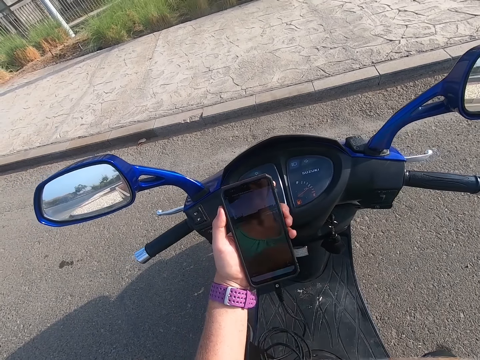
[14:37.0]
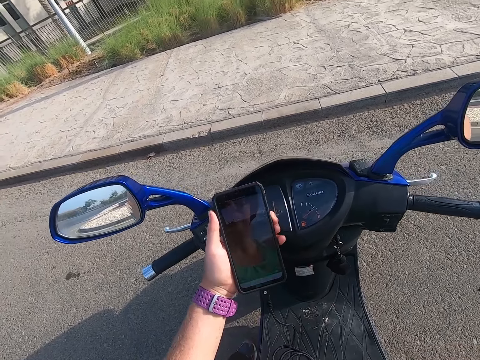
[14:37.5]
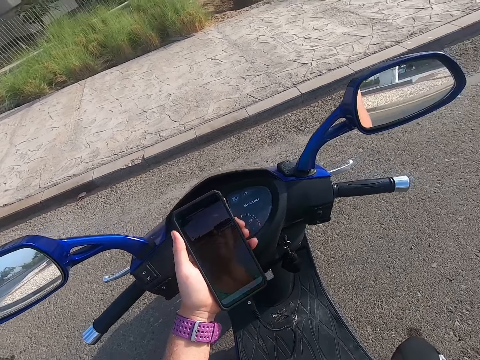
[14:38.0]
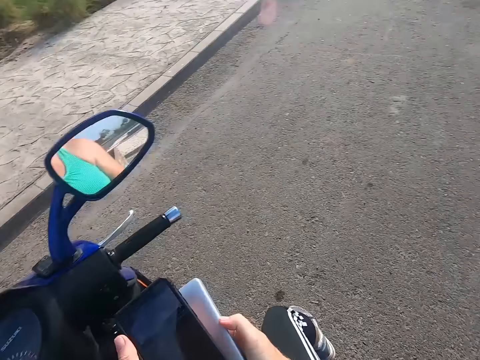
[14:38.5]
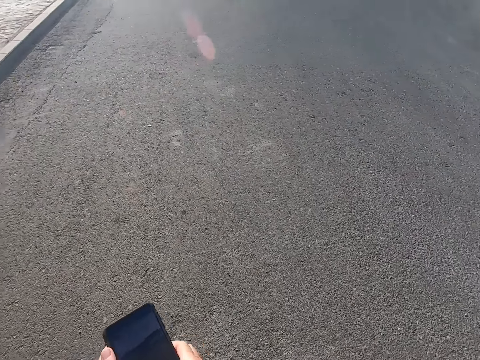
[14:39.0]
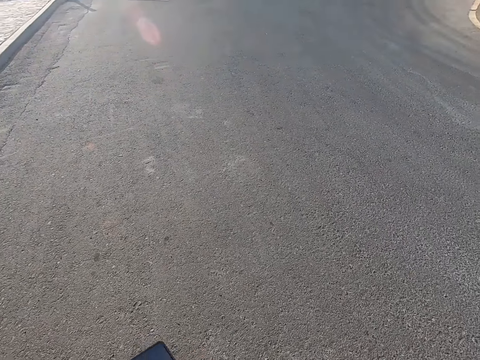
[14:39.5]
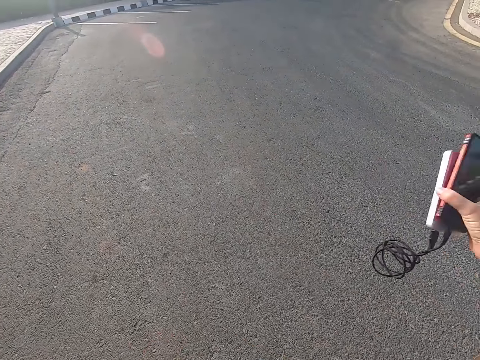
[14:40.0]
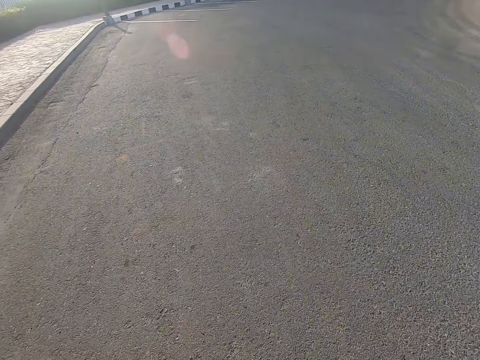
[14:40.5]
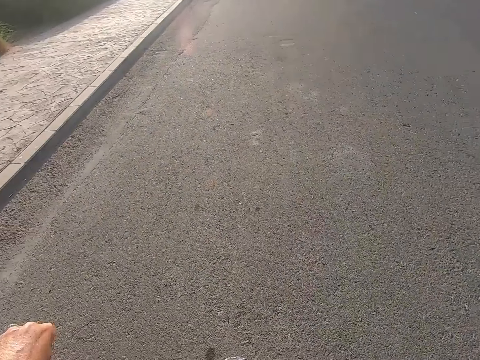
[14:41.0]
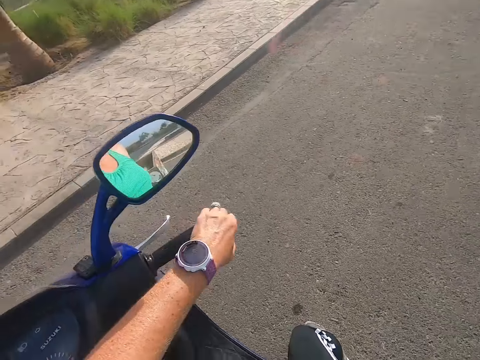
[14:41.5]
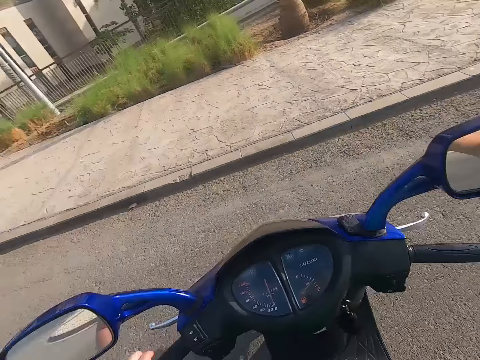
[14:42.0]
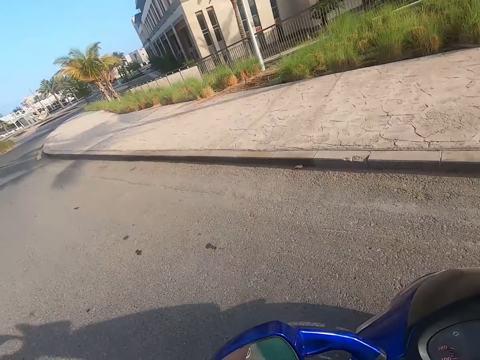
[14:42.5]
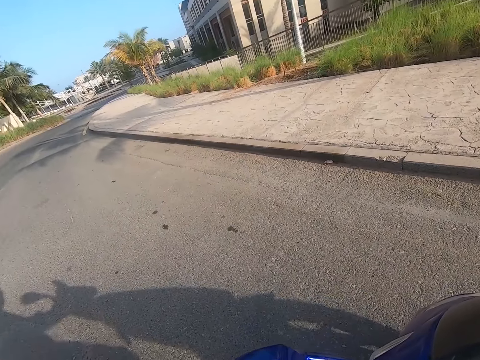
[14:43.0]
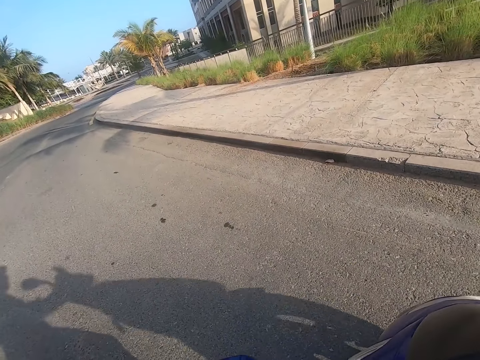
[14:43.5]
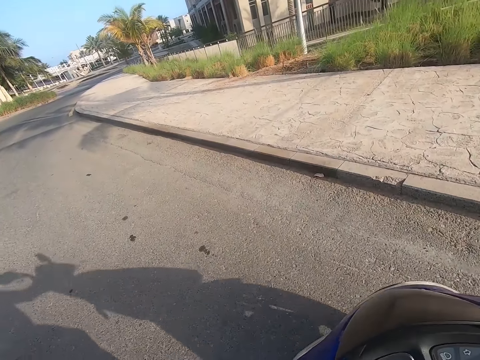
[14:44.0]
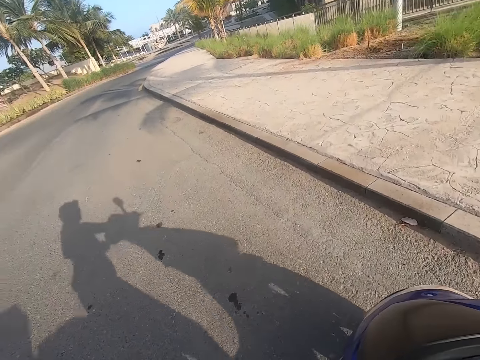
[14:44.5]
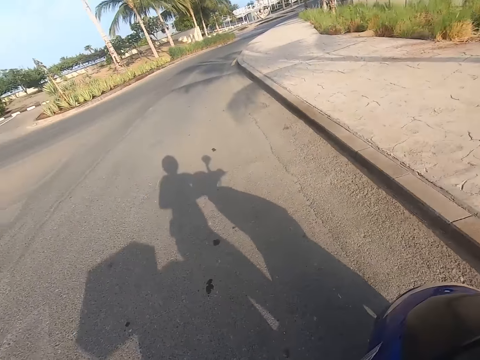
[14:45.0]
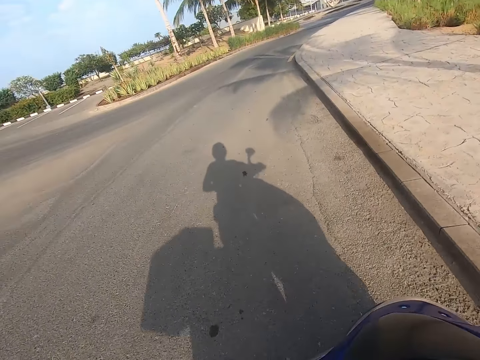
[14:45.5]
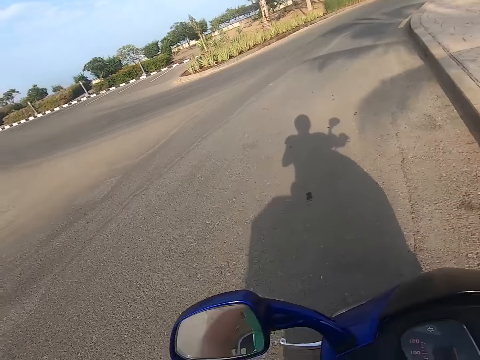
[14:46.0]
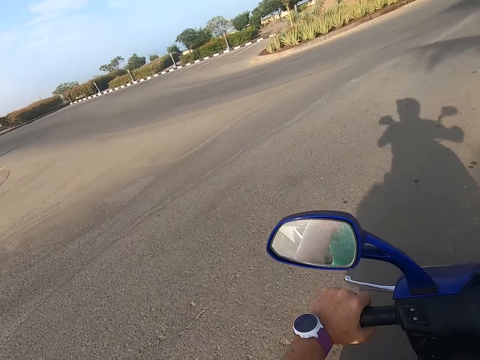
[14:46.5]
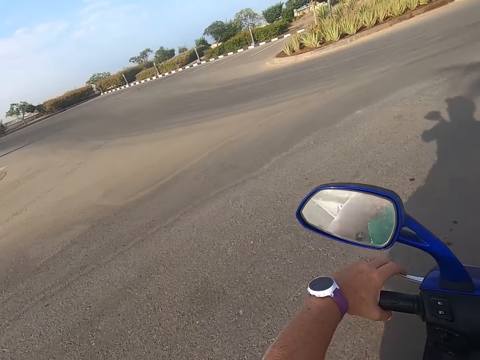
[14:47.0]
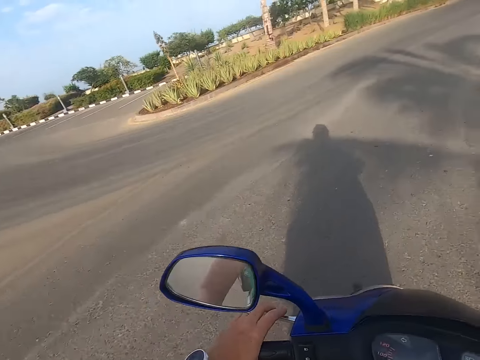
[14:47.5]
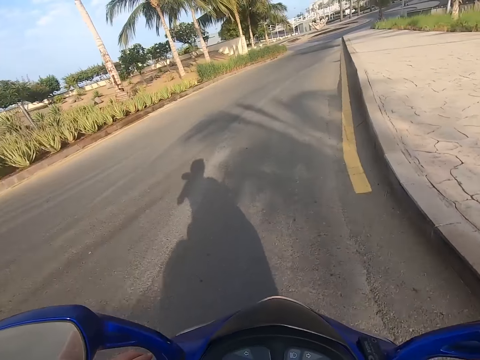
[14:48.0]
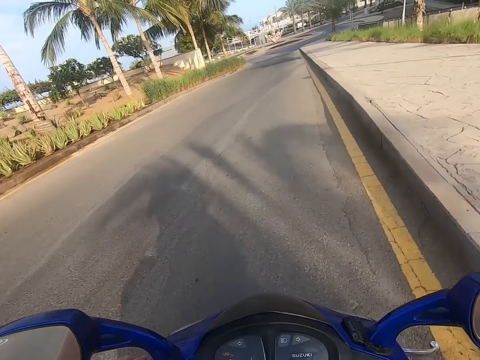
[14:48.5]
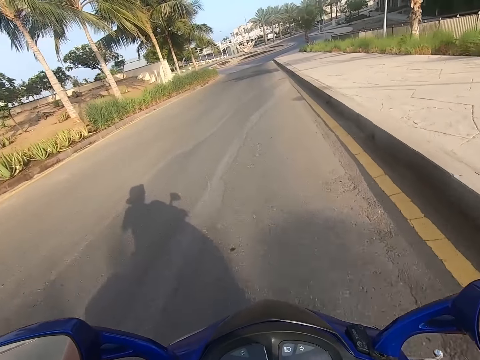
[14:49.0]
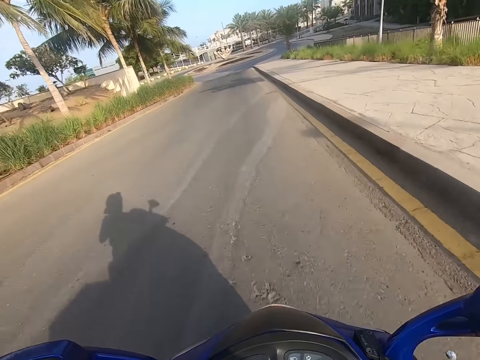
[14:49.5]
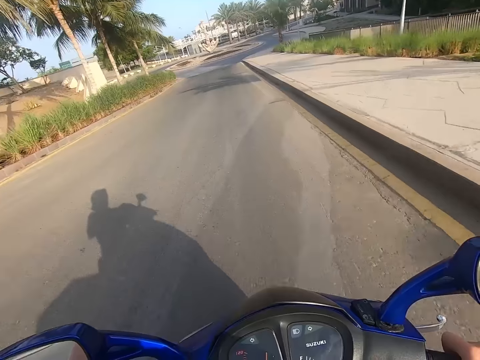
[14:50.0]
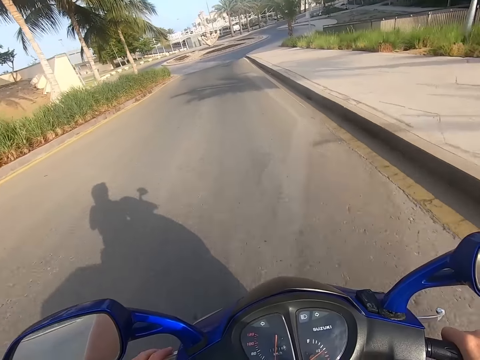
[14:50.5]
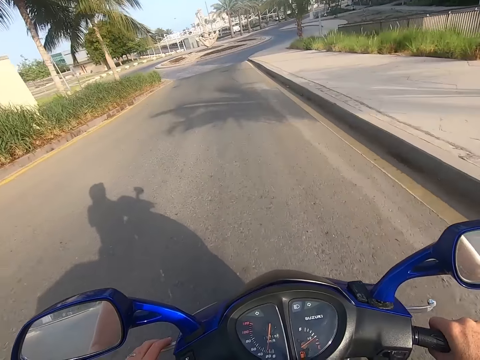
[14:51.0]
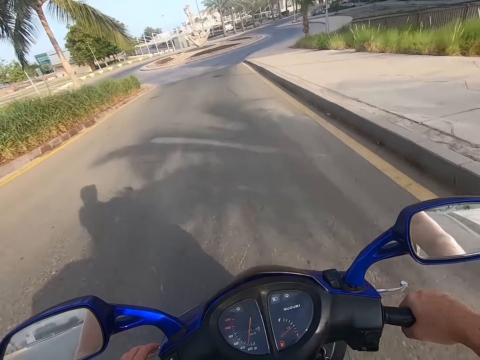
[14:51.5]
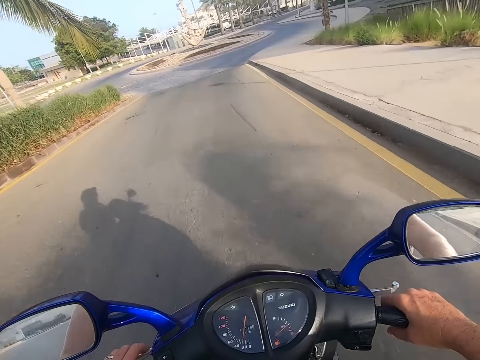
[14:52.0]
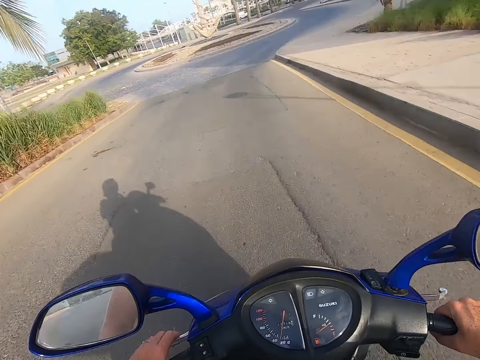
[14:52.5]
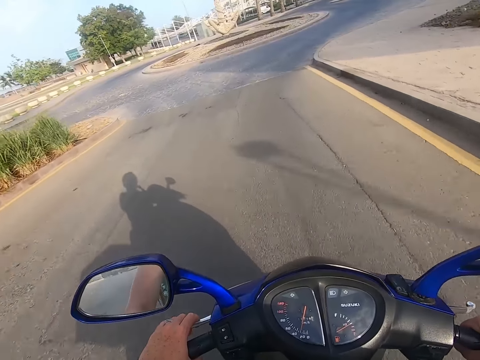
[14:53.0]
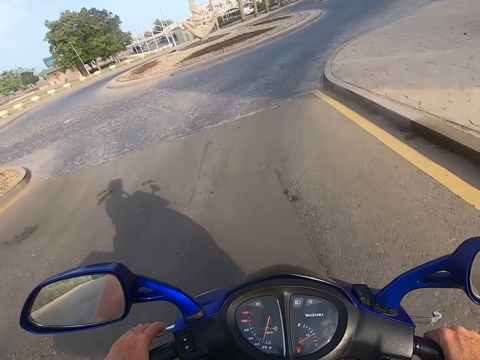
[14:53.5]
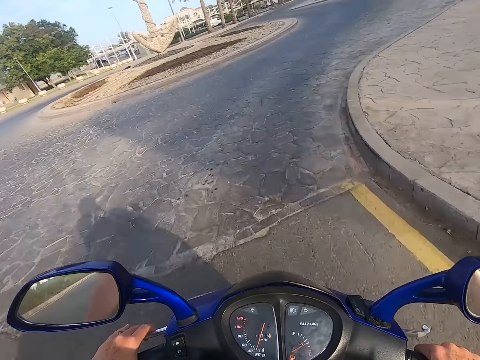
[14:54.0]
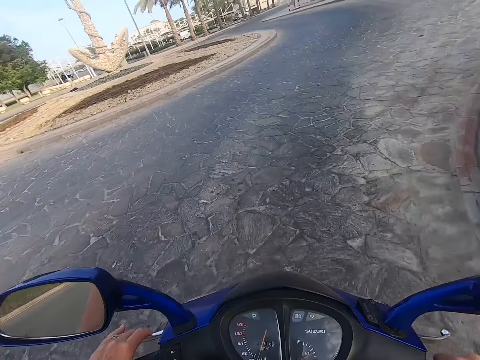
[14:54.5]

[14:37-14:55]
The camera wearer removes the power bank. They take something. They hold the power bank and the phone. They put down the phone. They do something. They start the motorbike. They ride the motorbike on the road.

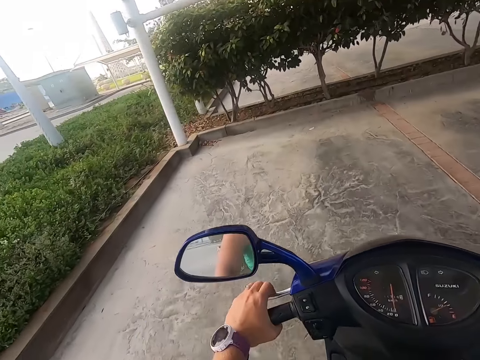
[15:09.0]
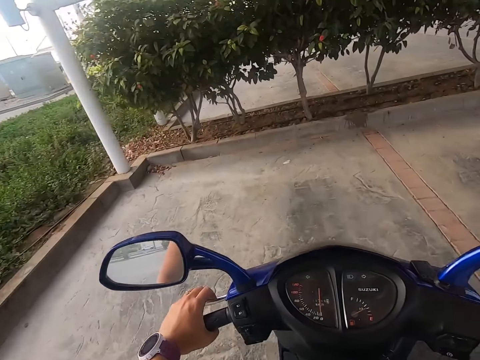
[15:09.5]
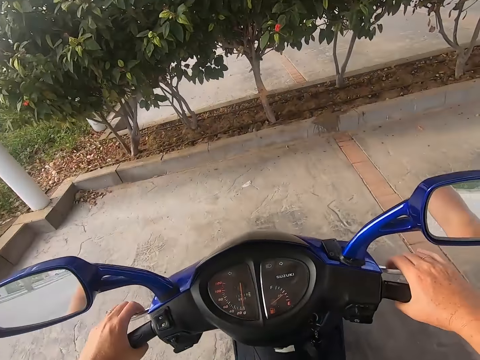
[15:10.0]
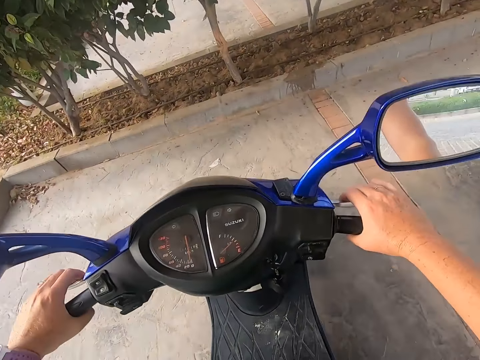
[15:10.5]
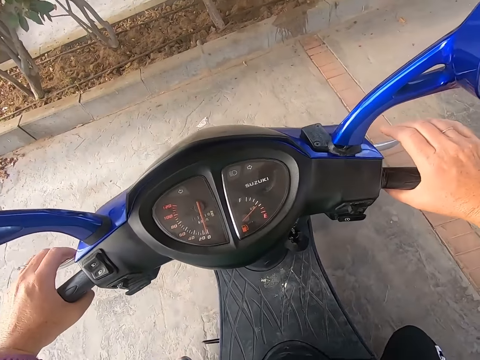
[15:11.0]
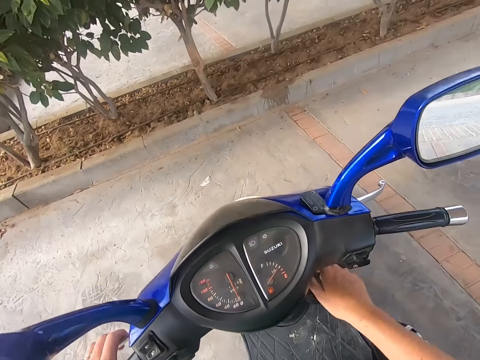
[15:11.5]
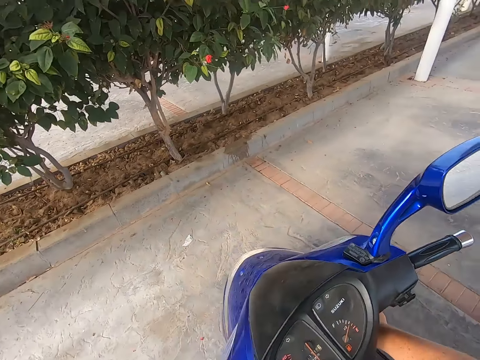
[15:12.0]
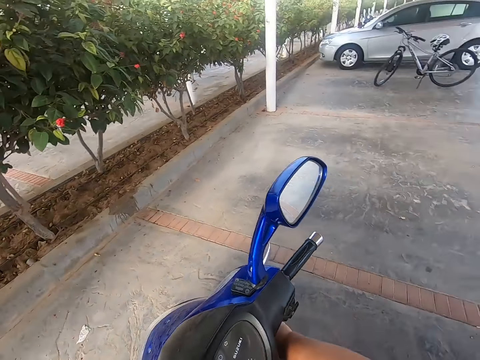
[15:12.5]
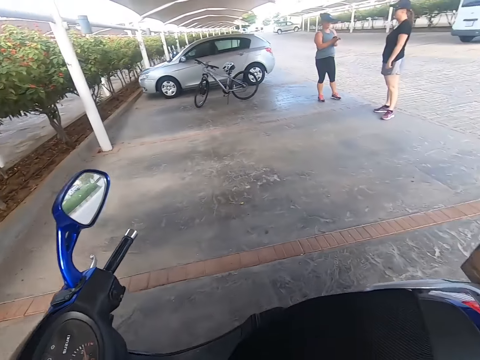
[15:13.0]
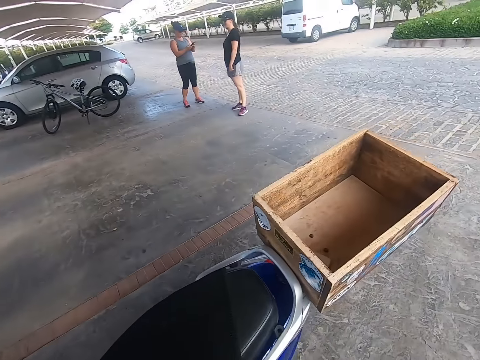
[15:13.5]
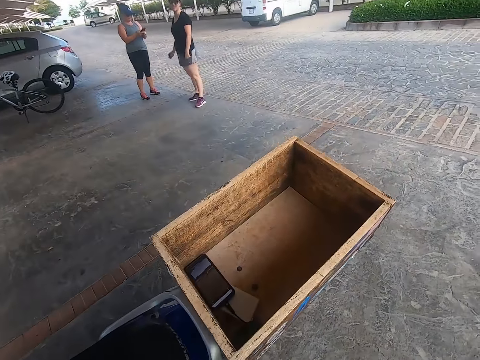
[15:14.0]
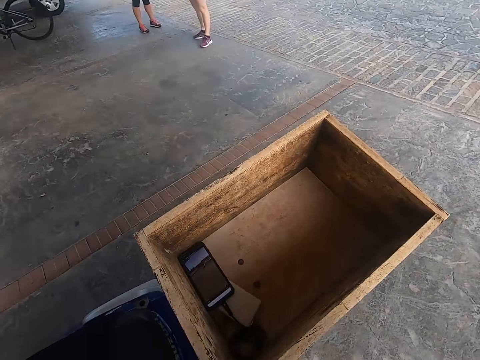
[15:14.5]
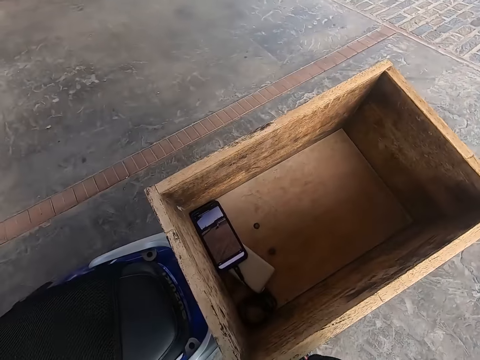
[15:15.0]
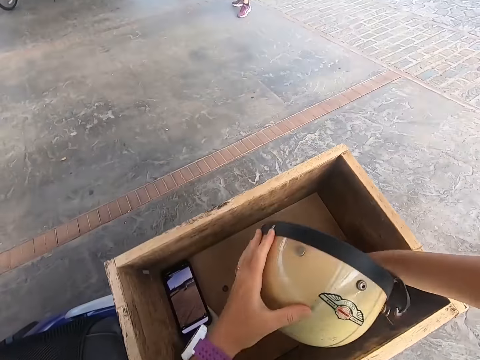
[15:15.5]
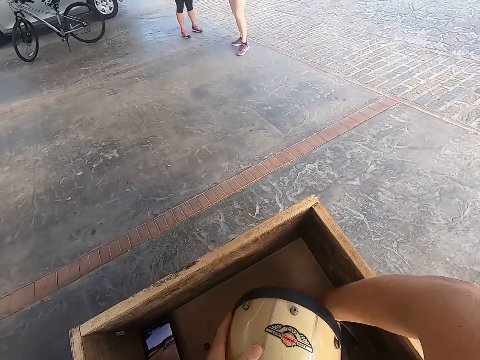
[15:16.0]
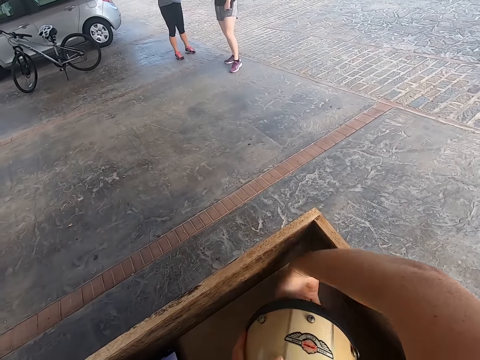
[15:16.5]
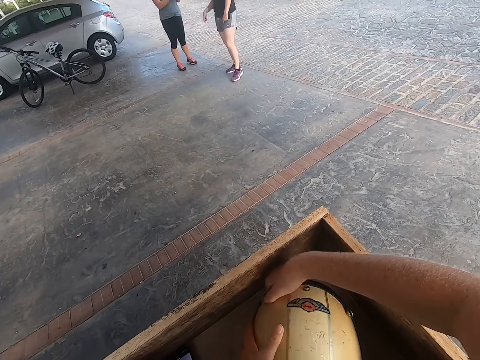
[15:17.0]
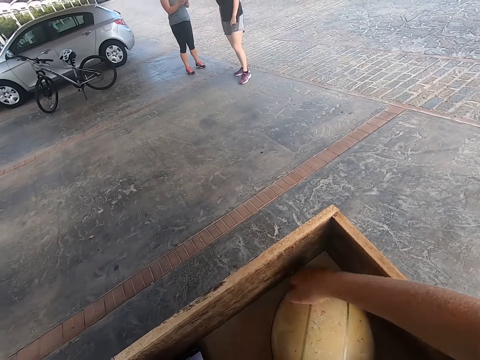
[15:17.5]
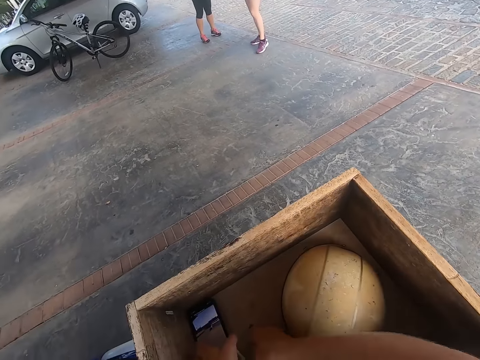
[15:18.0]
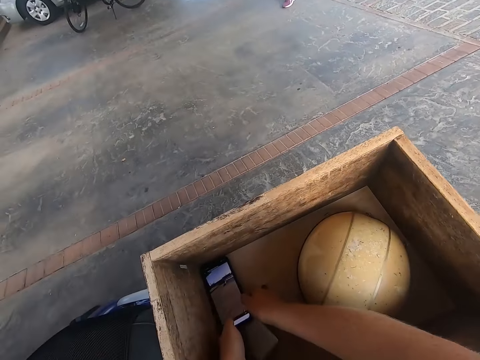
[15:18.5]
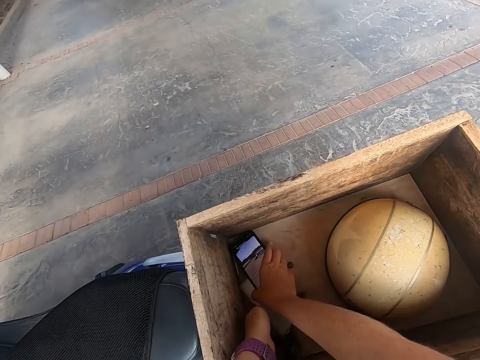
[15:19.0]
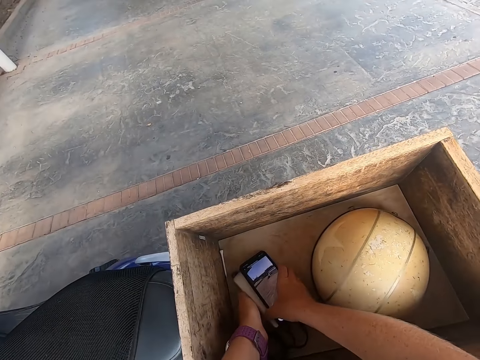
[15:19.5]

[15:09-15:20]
The camera wearer parks the motorbike. They stop riding. They lock the motorbike. They put the helmet in the delivery box. They take the phone.
